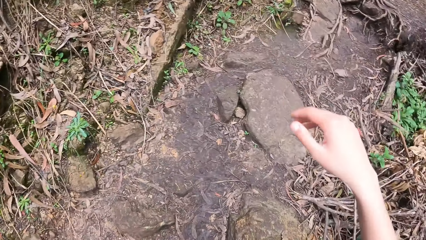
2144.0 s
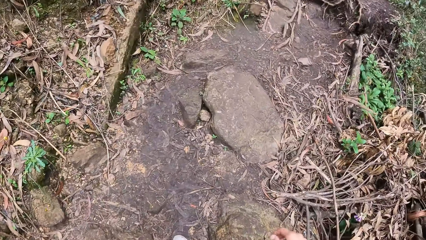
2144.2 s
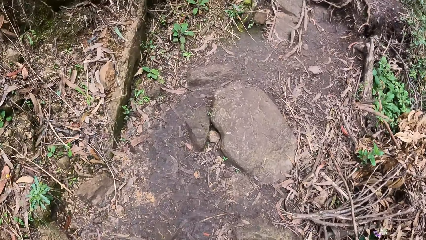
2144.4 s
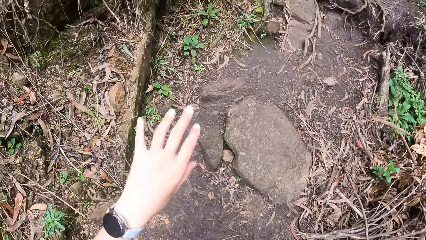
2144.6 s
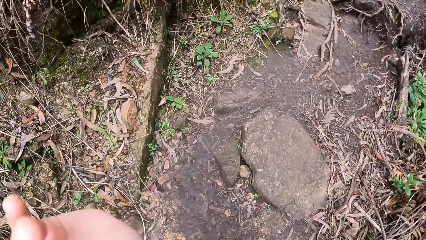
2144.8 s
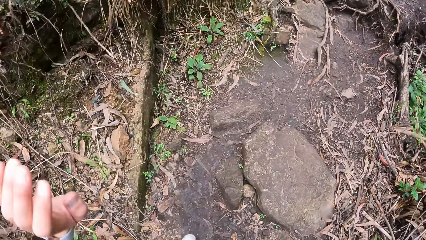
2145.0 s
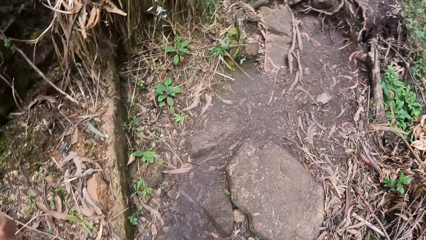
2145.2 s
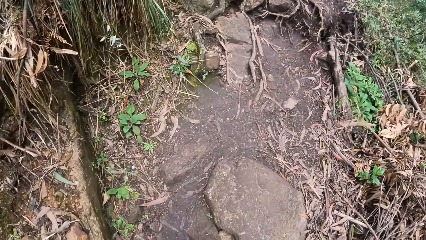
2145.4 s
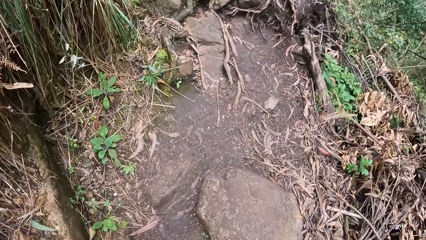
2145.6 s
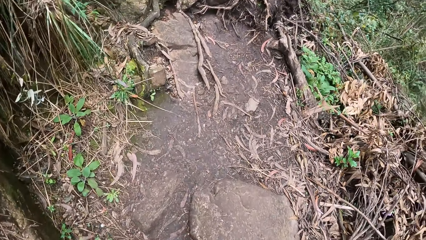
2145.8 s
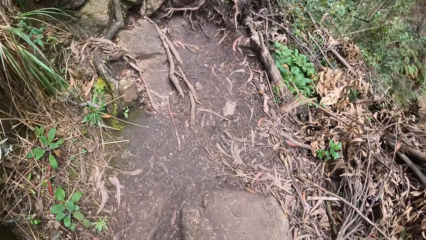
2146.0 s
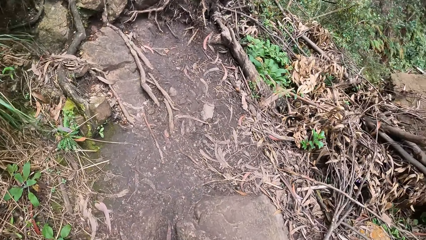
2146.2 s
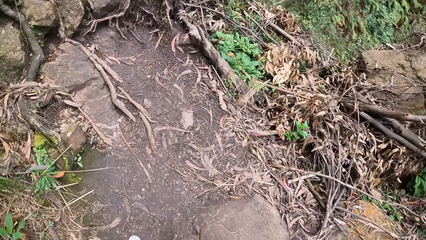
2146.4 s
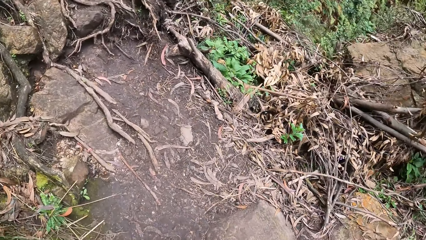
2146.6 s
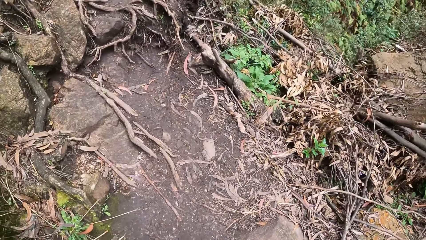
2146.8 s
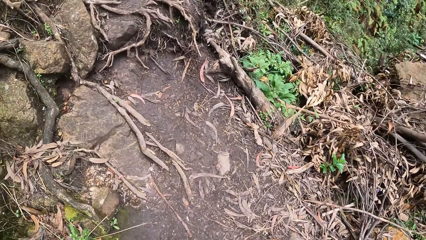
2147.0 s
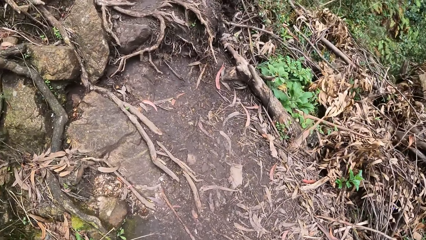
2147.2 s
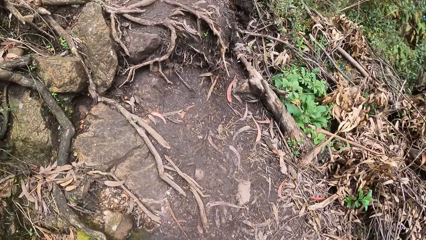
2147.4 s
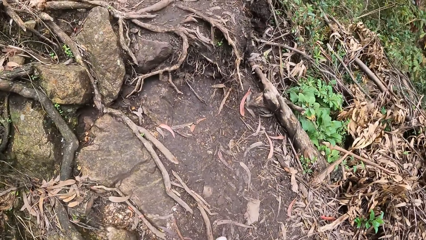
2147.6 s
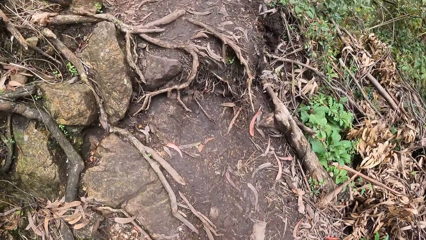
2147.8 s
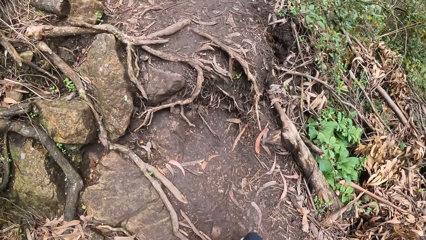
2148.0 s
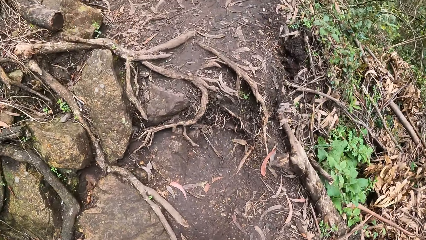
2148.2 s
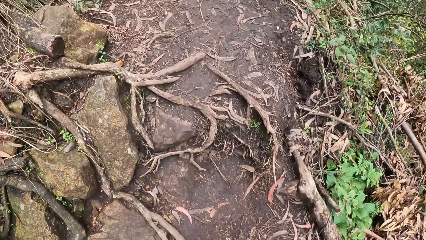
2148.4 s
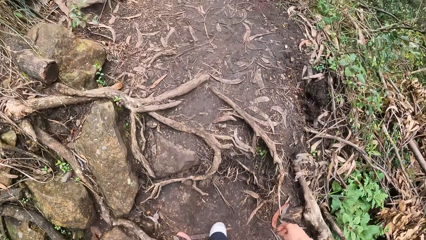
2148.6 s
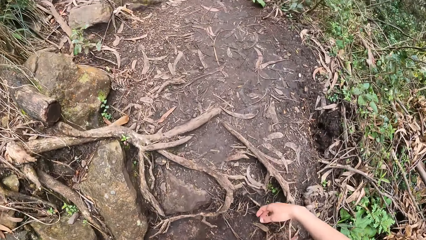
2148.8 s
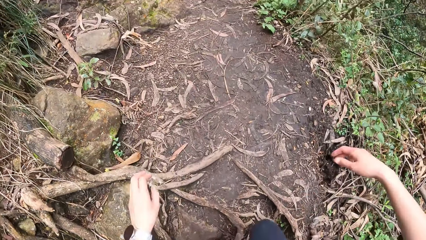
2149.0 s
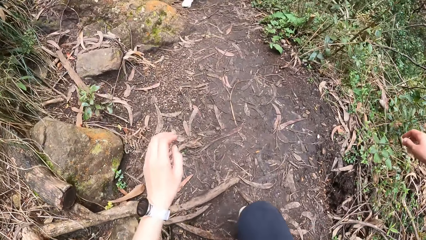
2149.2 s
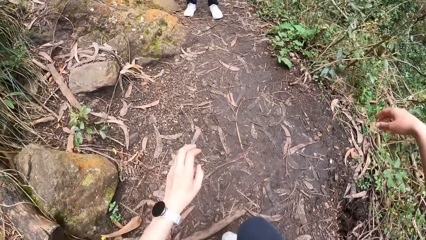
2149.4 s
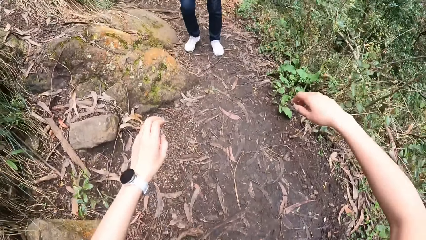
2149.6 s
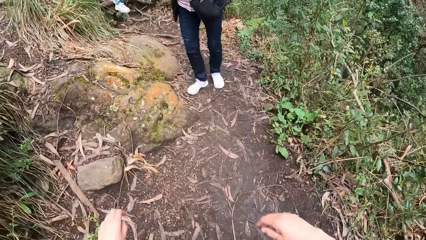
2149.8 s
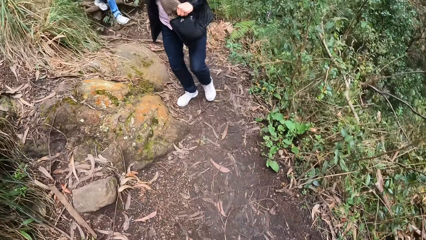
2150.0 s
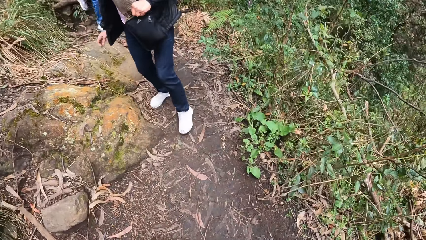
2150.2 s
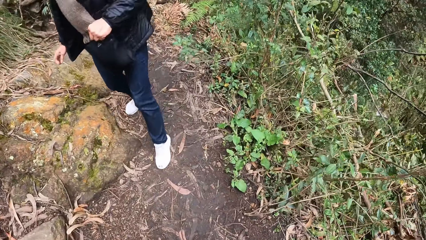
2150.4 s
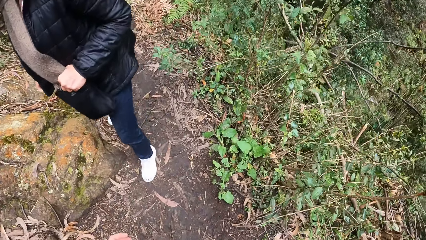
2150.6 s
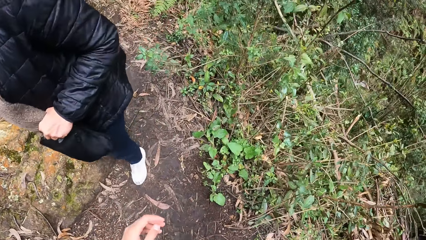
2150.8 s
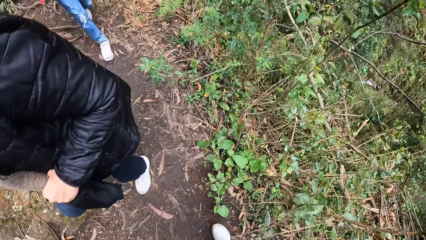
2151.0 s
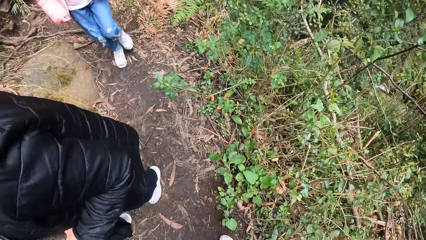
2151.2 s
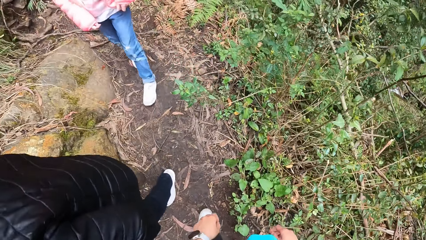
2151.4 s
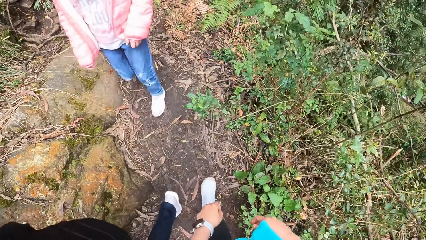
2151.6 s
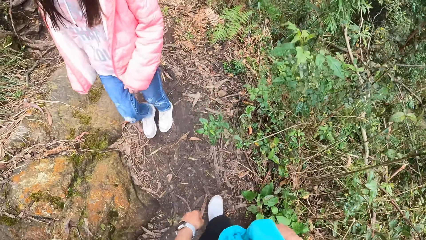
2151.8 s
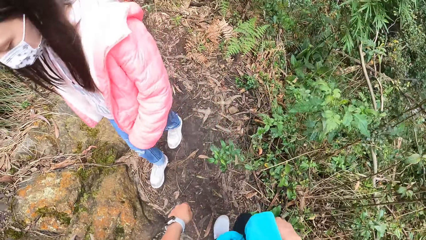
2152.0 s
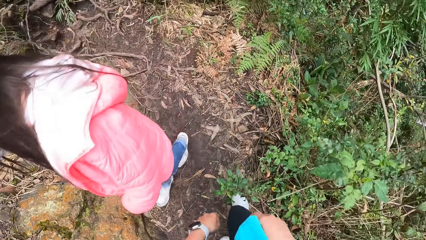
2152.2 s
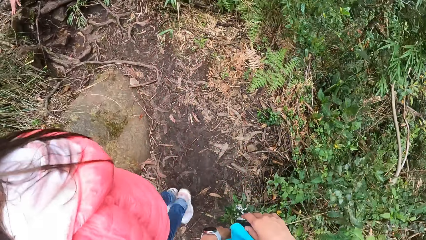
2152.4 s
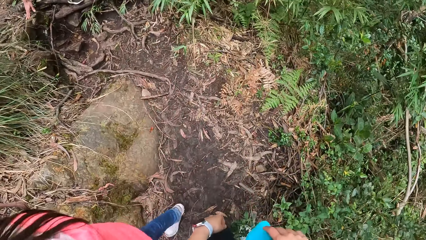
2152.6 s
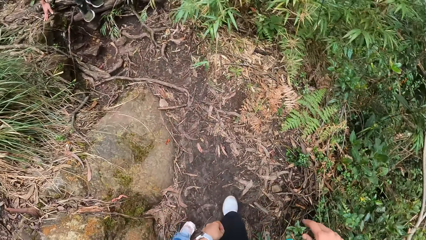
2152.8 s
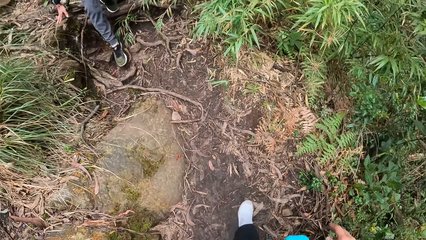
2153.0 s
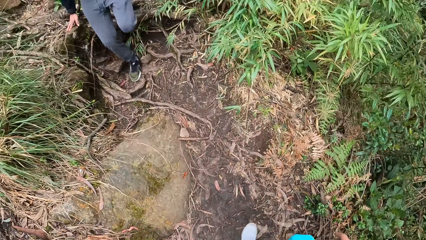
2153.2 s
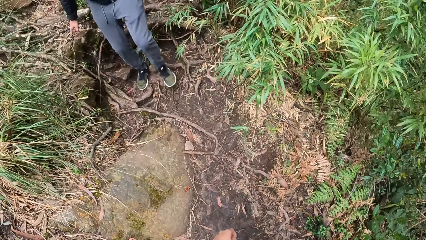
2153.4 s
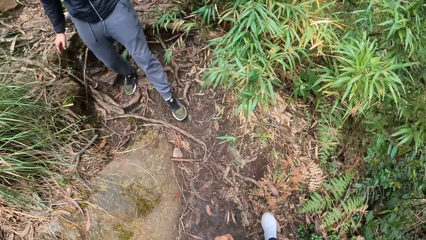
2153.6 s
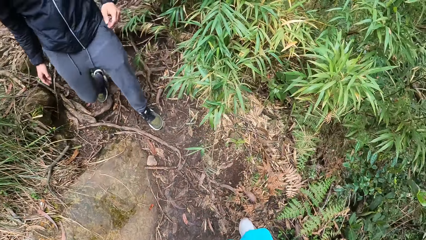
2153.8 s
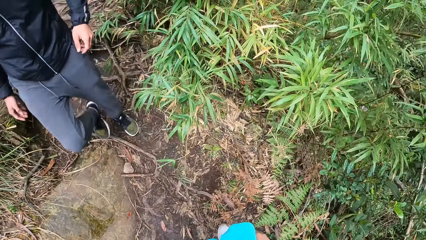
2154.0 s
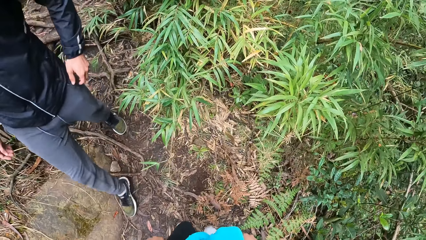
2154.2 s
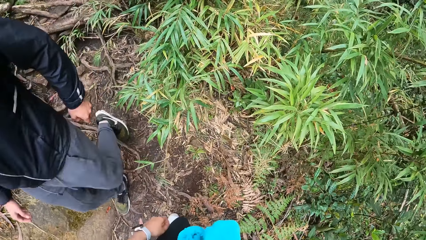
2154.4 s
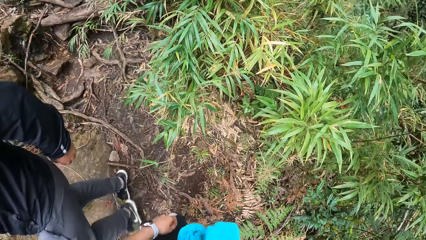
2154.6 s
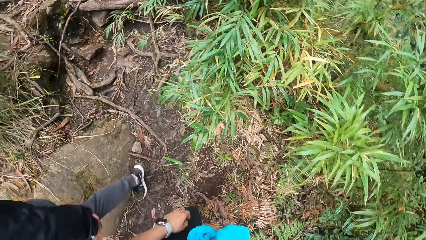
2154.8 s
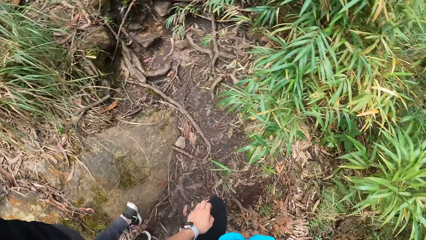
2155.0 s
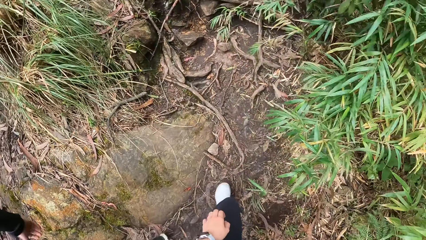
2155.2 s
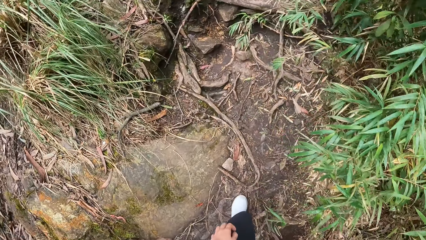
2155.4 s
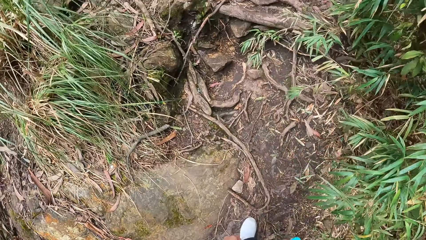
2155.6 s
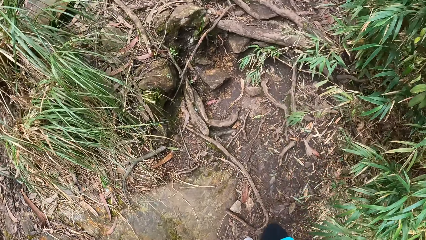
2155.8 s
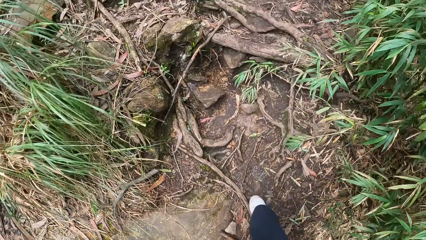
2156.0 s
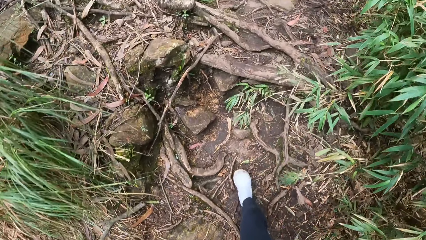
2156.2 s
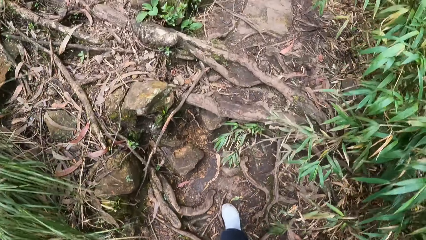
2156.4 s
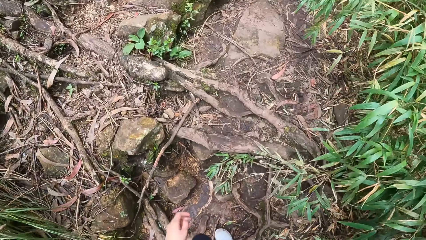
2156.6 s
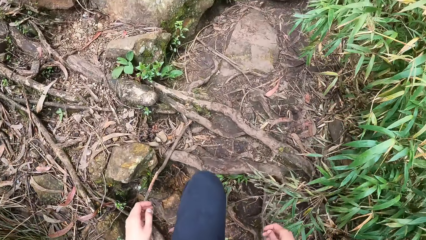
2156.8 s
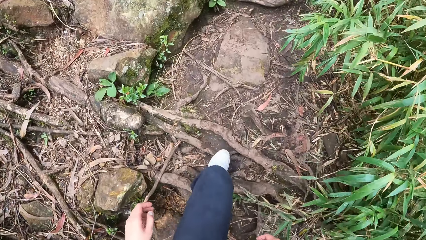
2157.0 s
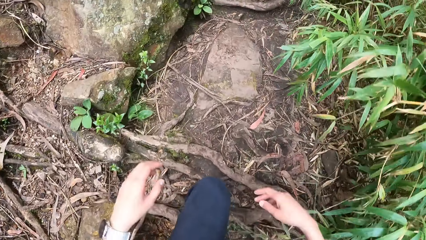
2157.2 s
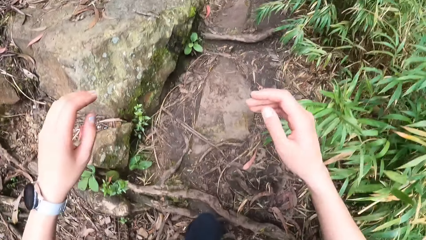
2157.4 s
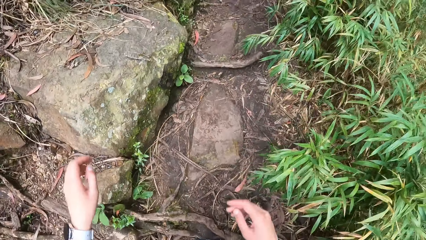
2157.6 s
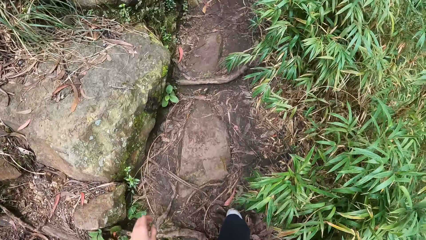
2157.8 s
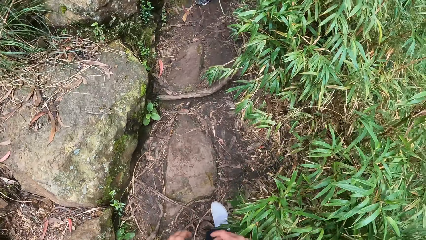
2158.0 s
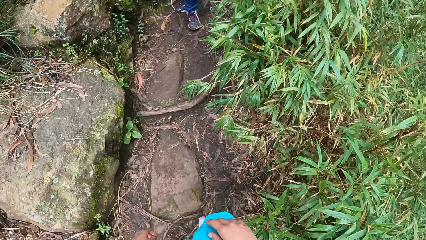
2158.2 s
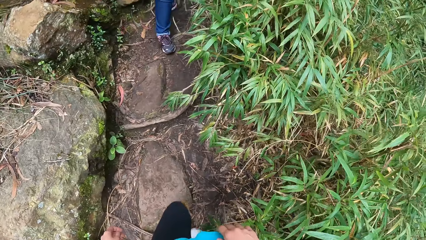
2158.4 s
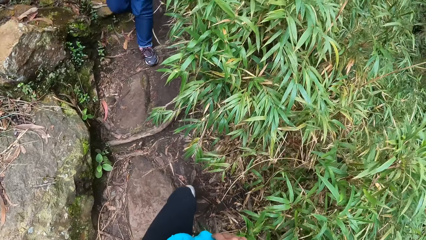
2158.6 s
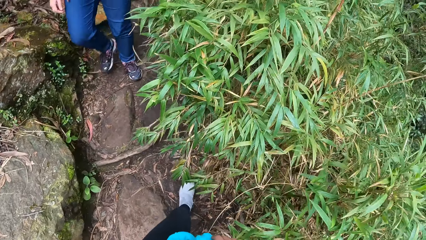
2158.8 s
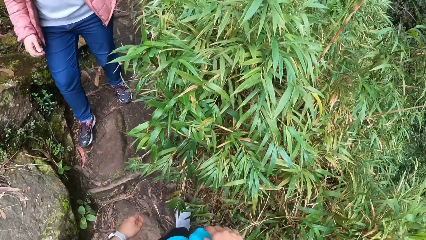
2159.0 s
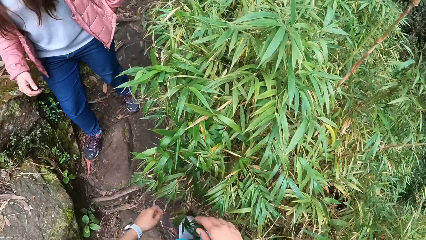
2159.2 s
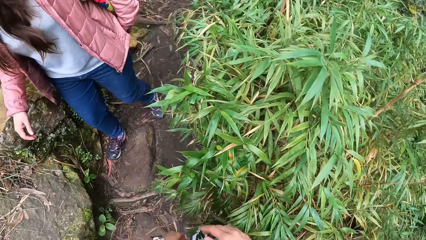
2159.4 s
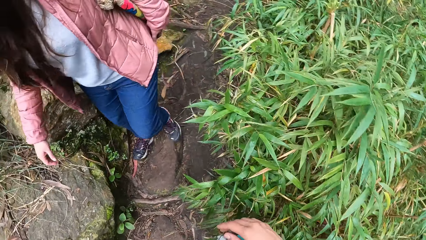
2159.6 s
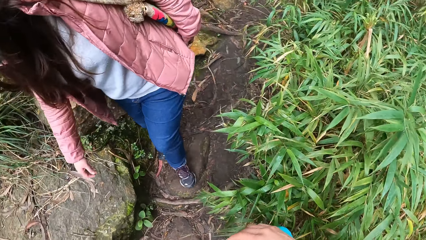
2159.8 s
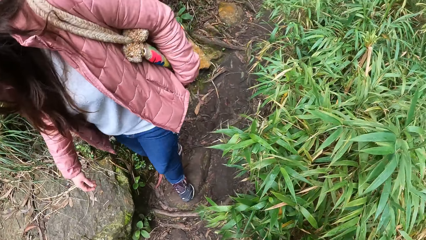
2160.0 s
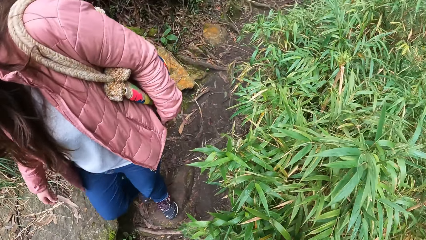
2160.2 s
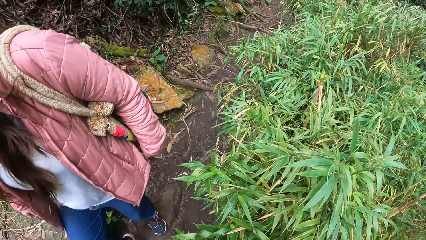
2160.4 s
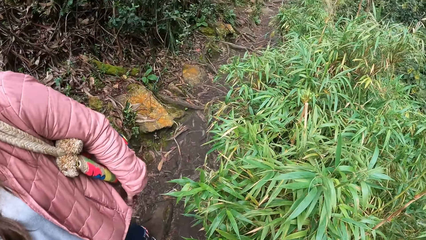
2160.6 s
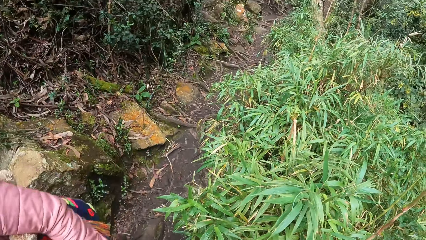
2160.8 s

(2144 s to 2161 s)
The camera wearer climbs up the hill. She makes a hand gesture with her left hand. She climbs the mountain.
